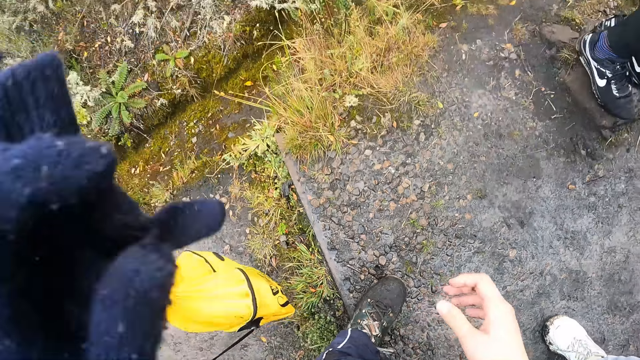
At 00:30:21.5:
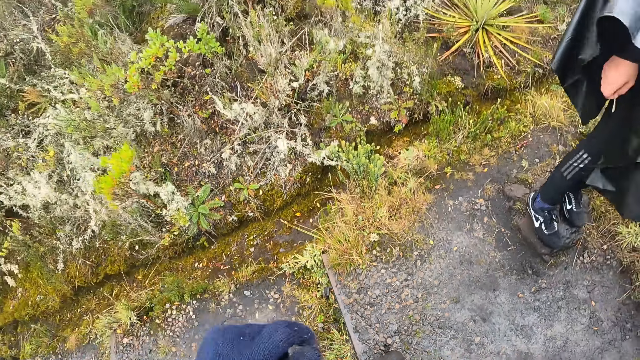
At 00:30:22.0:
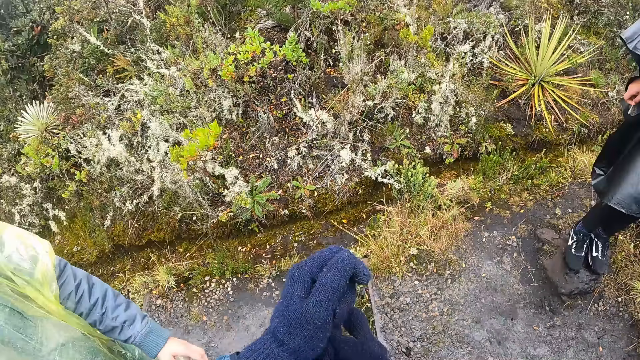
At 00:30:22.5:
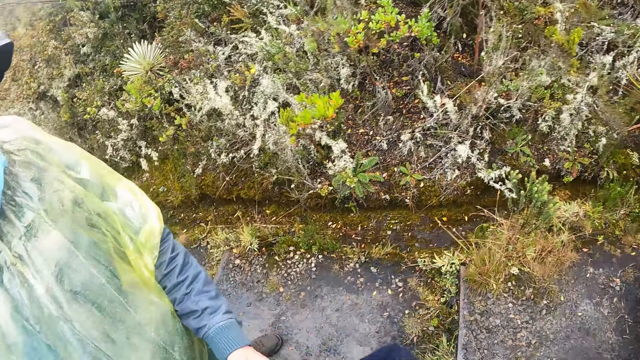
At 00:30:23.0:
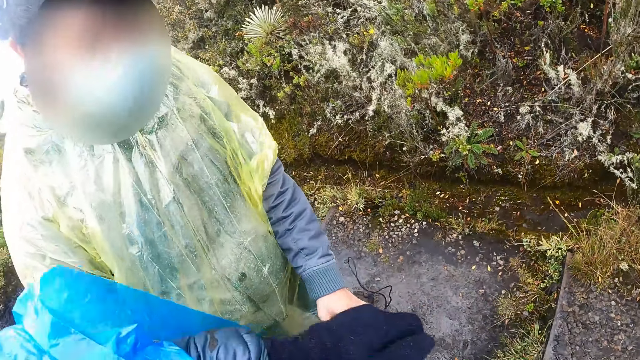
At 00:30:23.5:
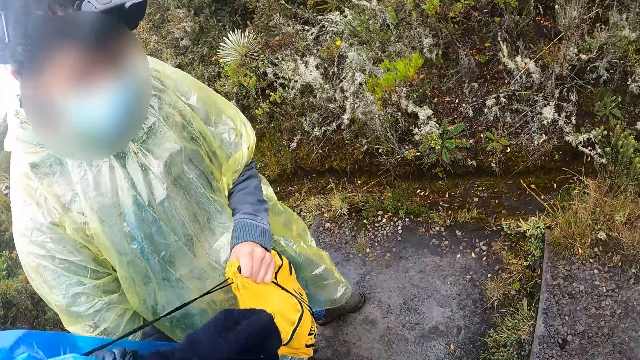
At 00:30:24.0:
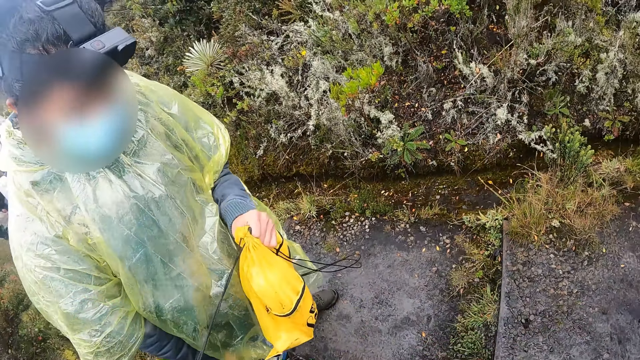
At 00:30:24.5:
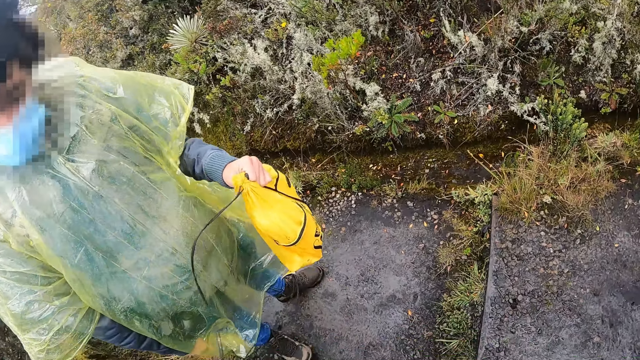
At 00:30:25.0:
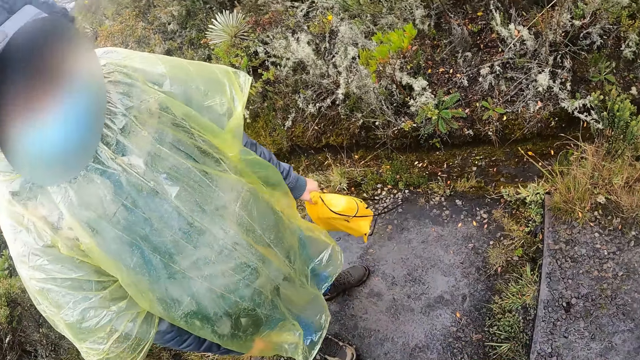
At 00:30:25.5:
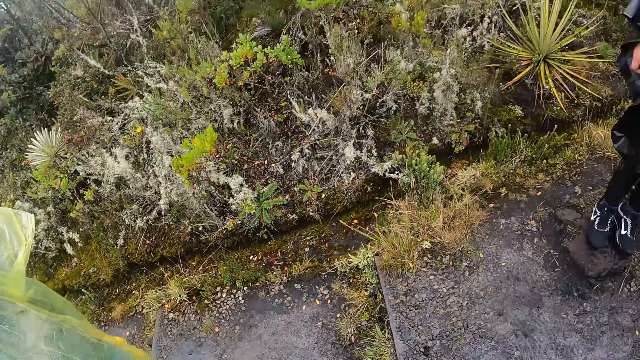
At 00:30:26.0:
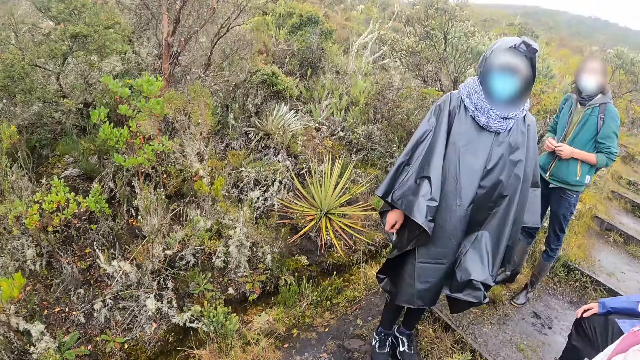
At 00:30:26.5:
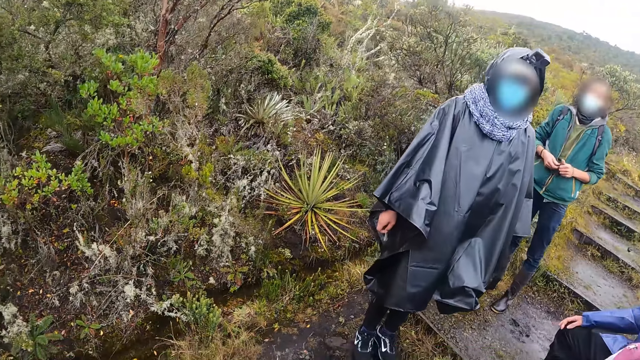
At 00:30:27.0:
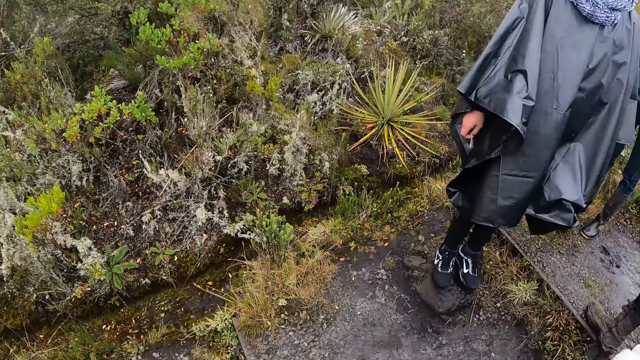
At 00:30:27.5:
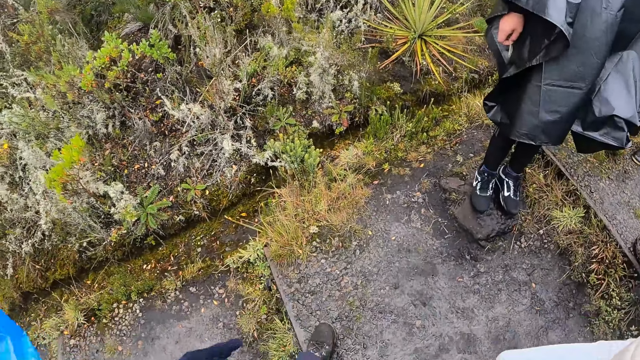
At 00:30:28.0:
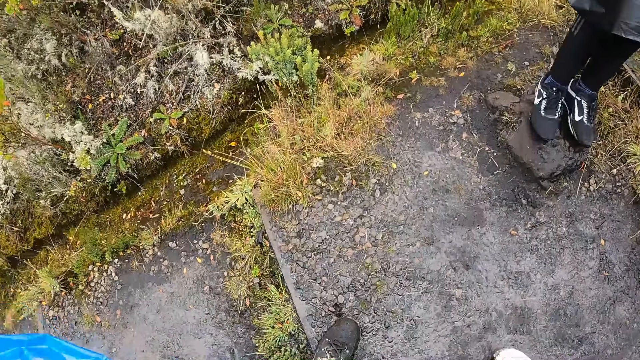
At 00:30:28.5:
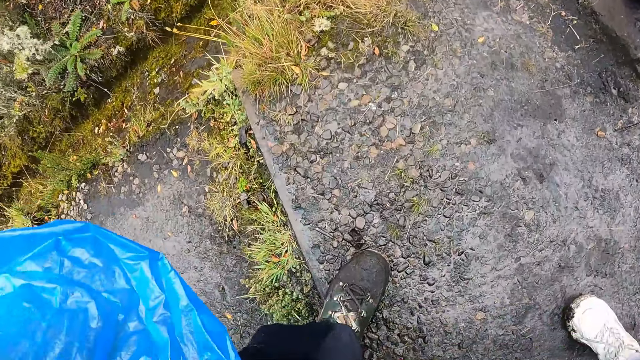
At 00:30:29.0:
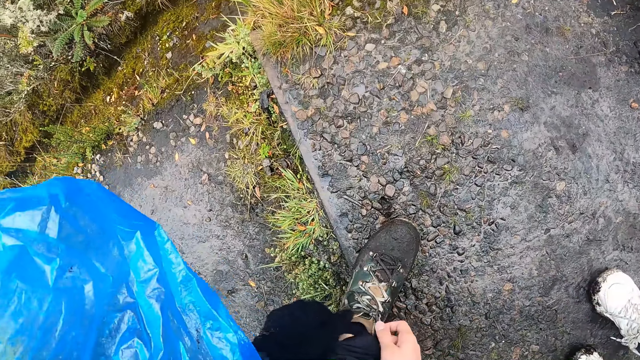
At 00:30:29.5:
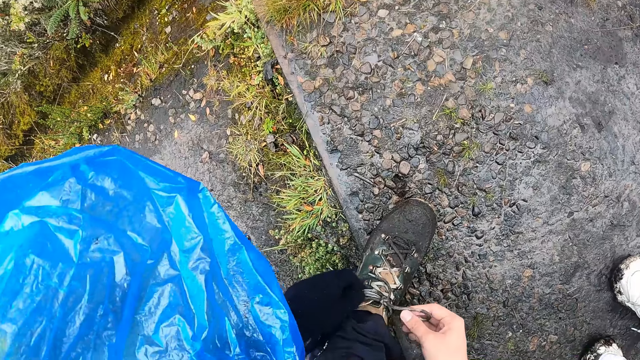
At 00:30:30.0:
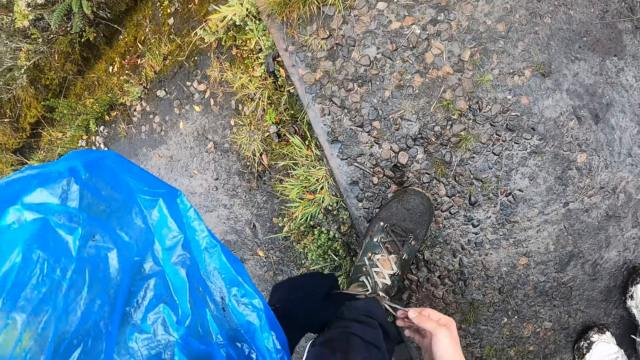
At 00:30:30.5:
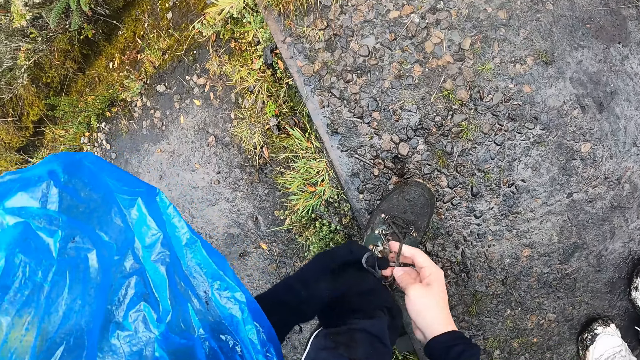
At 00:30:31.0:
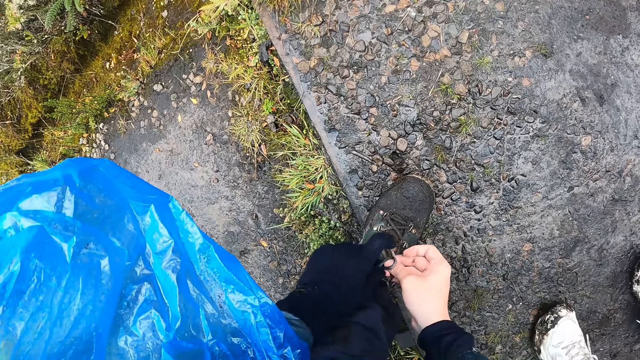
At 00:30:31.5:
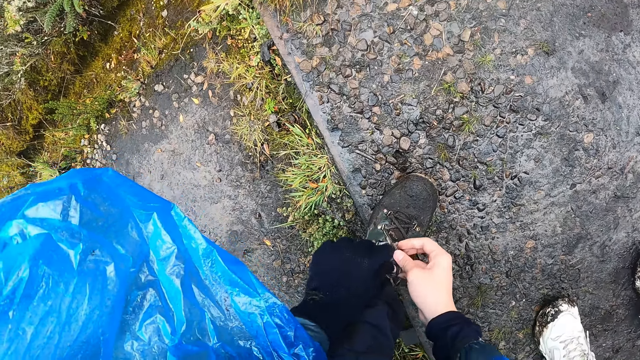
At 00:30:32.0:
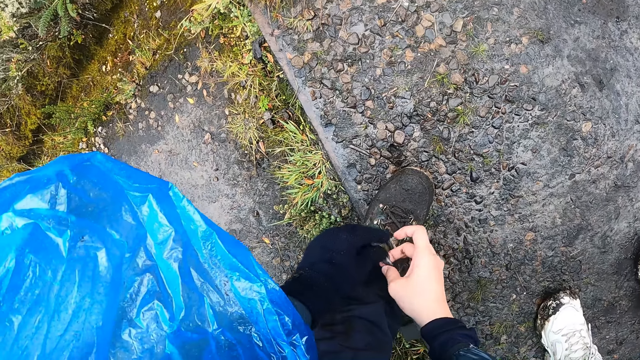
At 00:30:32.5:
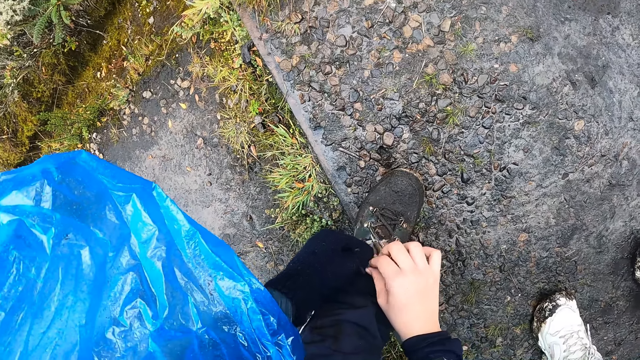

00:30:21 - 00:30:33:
The camera wearer gives a bag to a man. He interacts with the man. The man holds the bag in his left hand. The camera wearer interacts with the man. He looks around. He looks around again. He adjusts his shoe lace with both hands.

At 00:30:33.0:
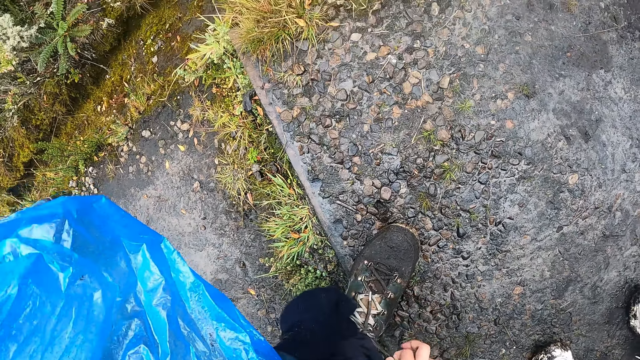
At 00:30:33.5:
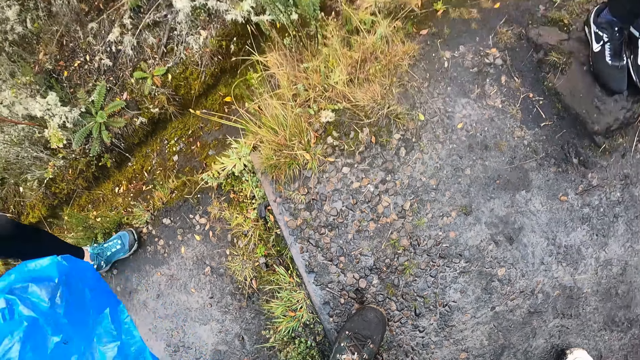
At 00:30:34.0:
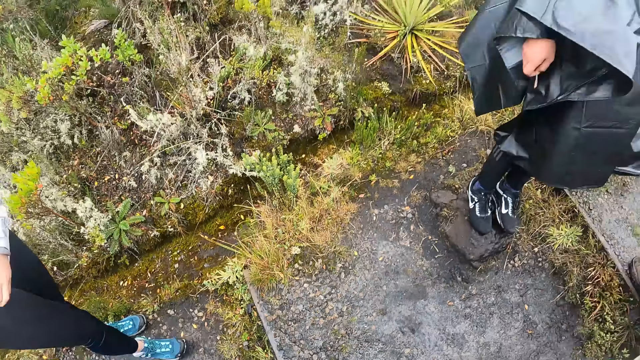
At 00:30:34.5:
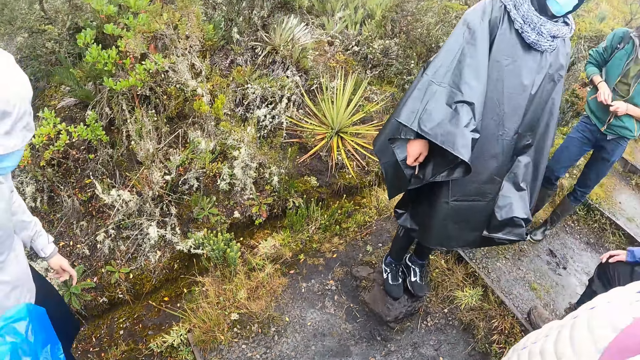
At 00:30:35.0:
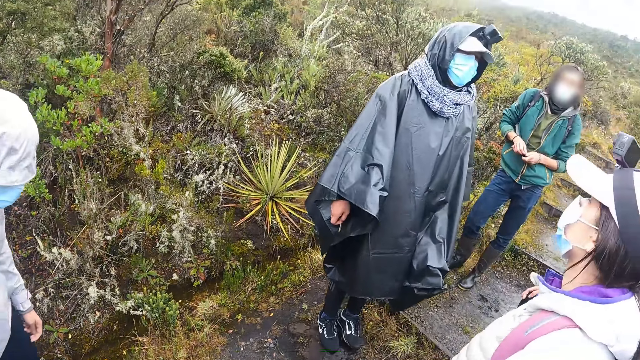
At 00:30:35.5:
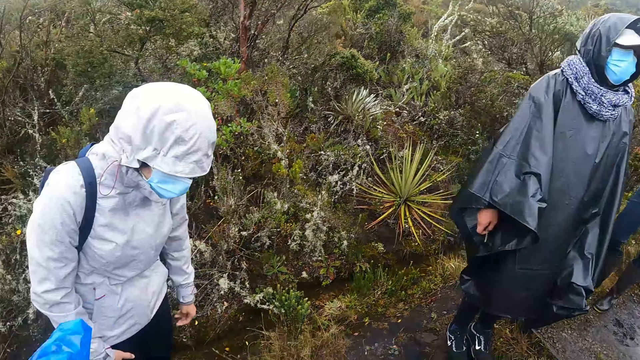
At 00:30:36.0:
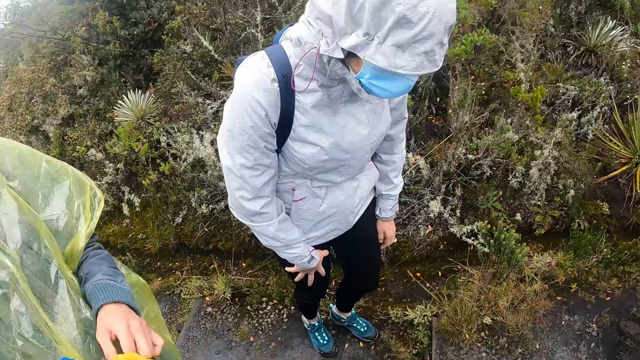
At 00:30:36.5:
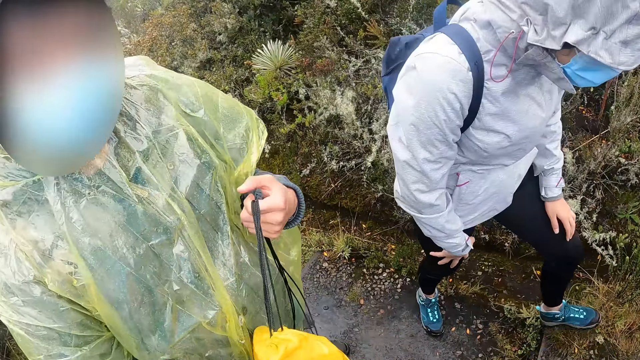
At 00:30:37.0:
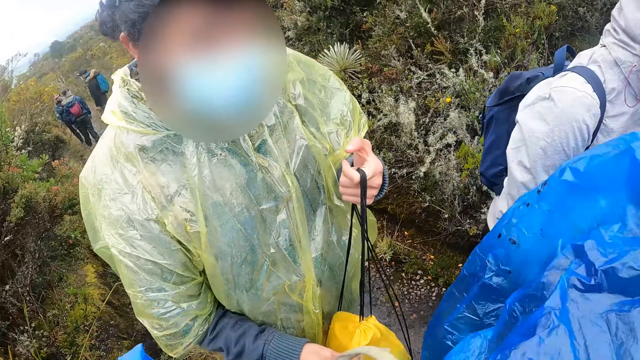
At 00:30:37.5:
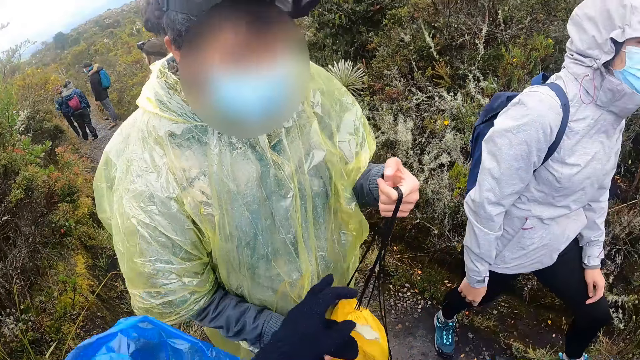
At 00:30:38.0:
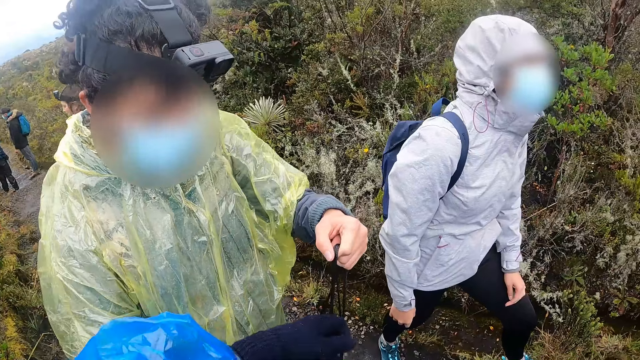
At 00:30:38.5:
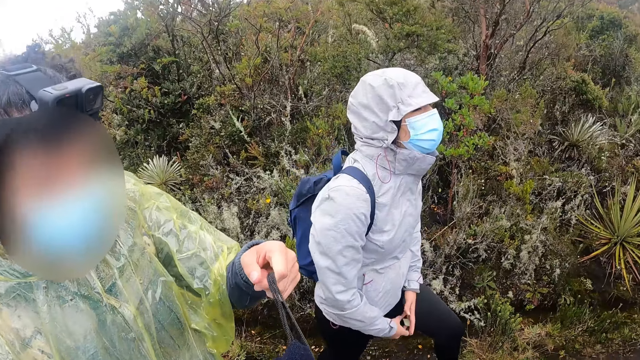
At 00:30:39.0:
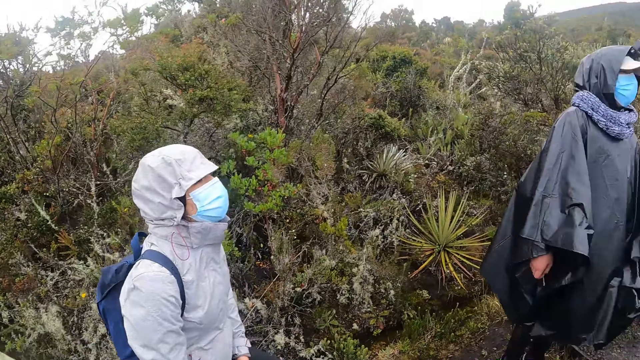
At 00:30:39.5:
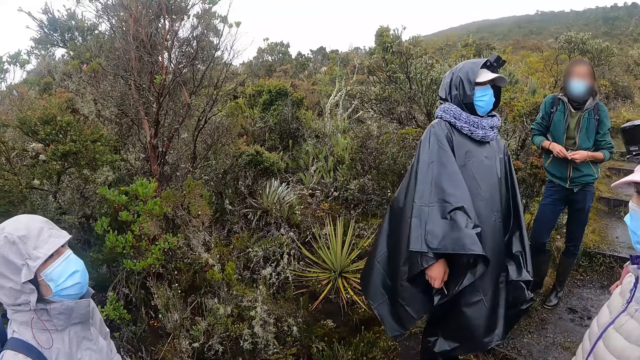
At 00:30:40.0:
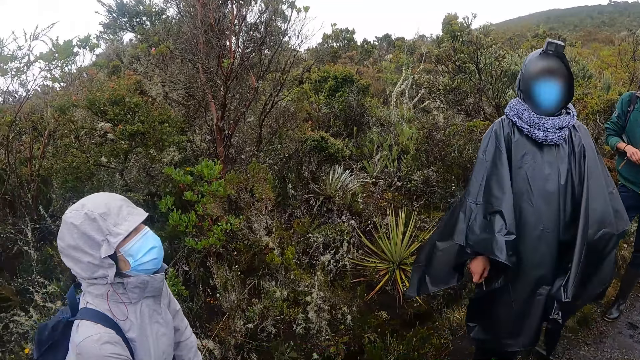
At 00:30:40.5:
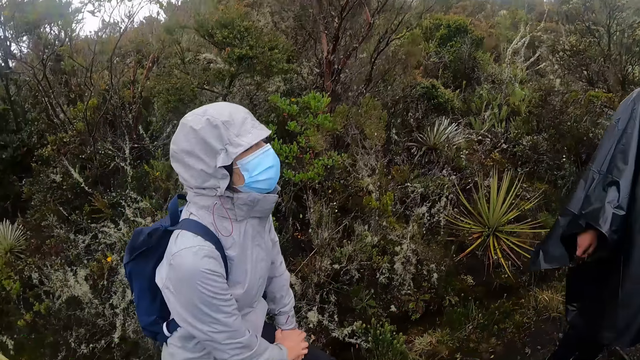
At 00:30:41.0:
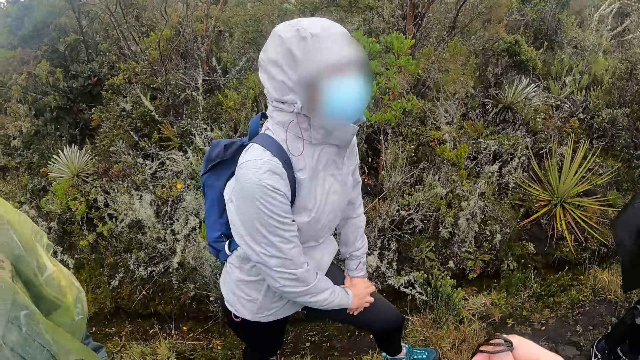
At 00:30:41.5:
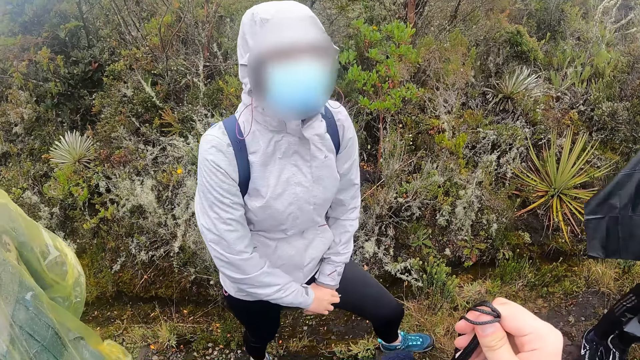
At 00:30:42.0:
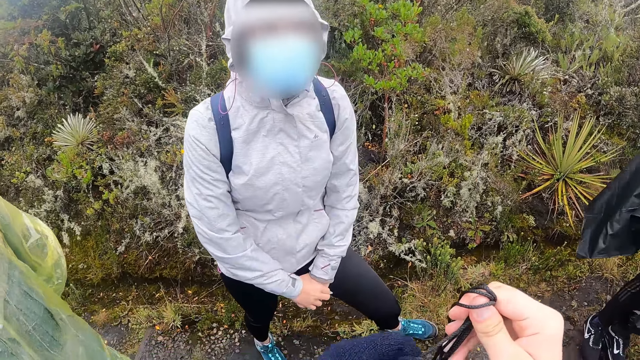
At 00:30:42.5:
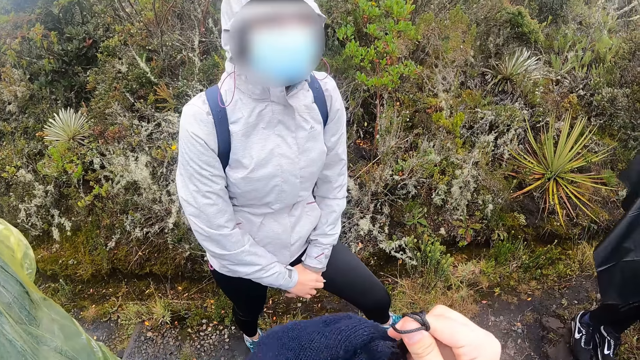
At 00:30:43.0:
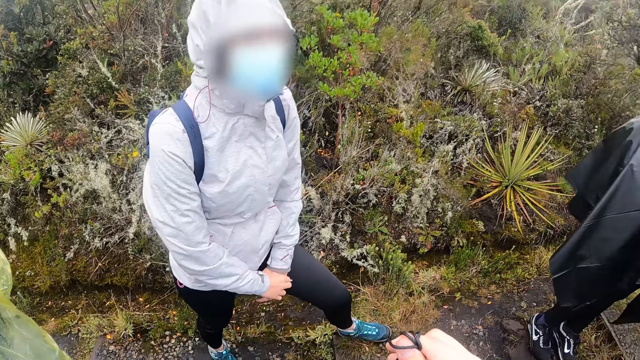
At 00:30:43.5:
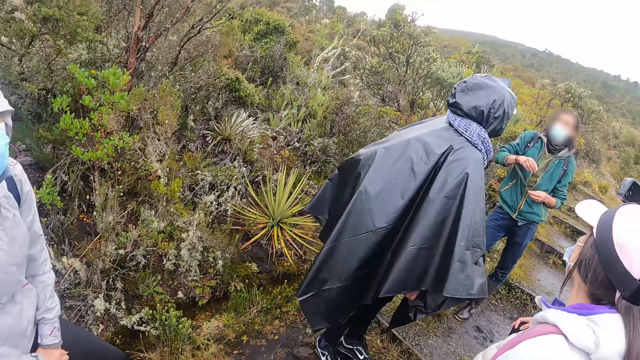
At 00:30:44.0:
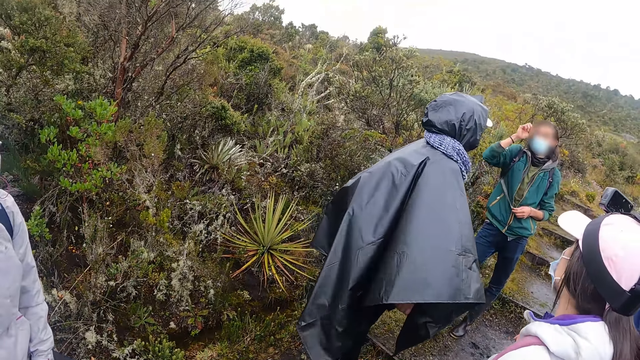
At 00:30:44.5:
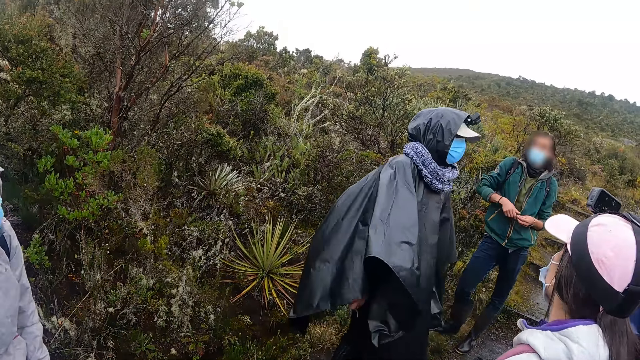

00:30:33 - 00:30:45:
The camera wearer takes nylon paper from a man. He interacts. He collects the bag from the man with his left hand. He interacts. He touches the bag. He looks around.
